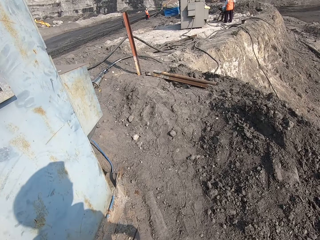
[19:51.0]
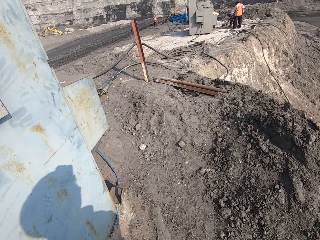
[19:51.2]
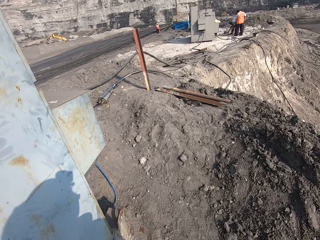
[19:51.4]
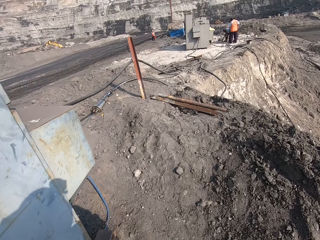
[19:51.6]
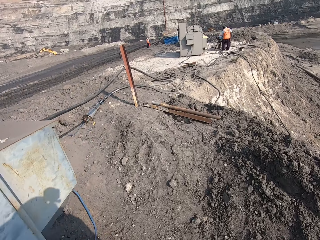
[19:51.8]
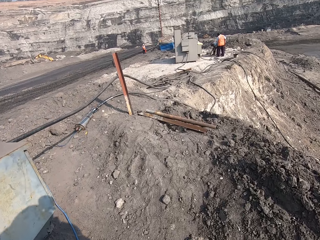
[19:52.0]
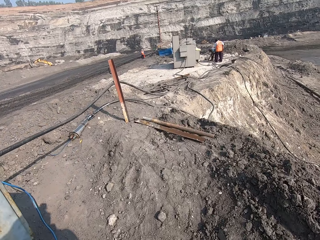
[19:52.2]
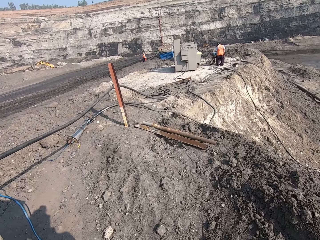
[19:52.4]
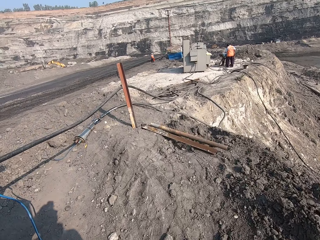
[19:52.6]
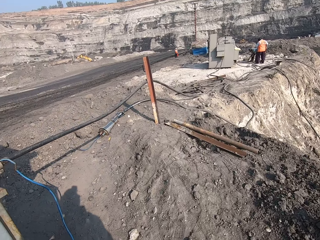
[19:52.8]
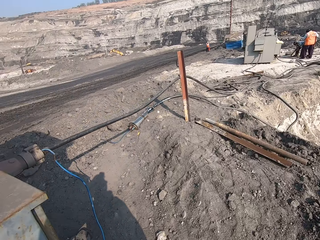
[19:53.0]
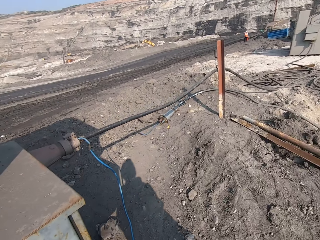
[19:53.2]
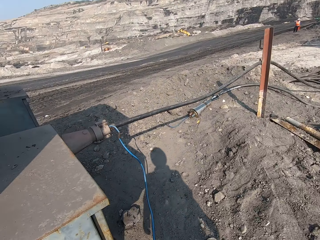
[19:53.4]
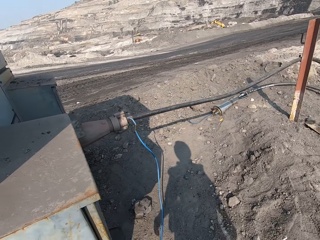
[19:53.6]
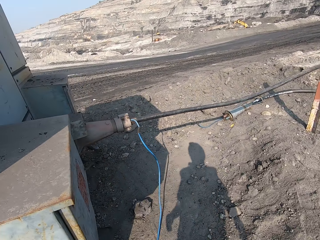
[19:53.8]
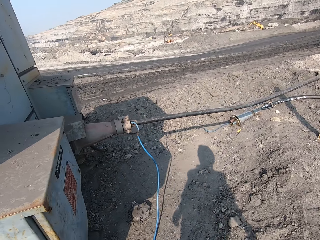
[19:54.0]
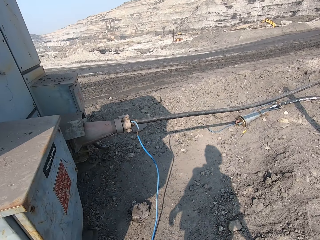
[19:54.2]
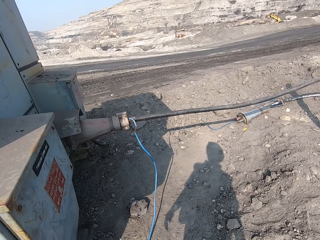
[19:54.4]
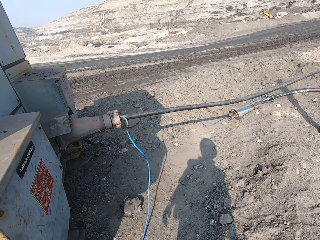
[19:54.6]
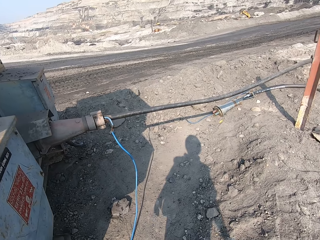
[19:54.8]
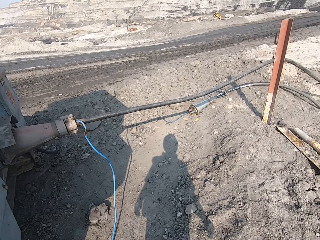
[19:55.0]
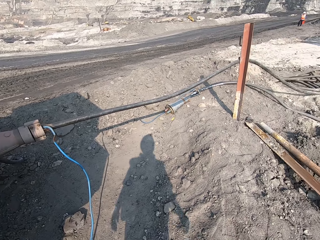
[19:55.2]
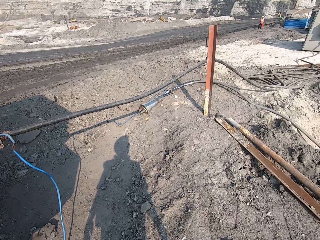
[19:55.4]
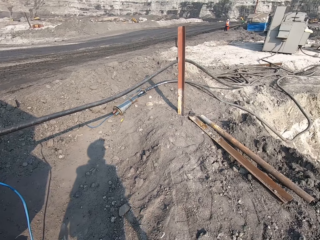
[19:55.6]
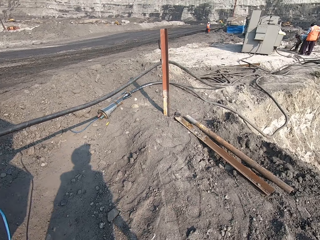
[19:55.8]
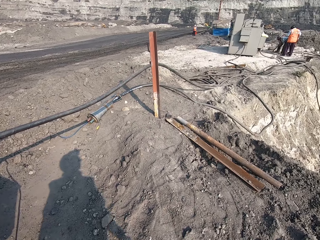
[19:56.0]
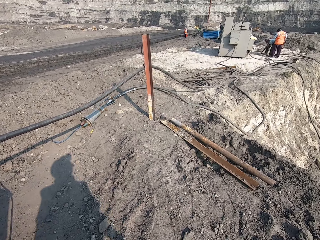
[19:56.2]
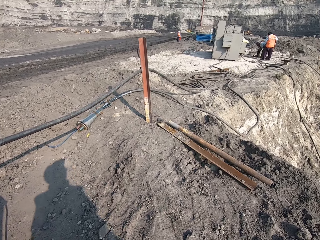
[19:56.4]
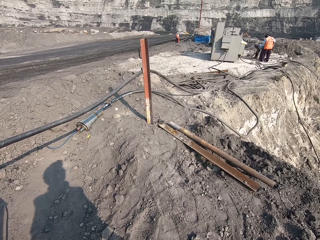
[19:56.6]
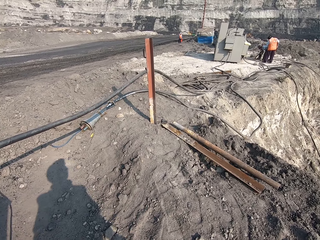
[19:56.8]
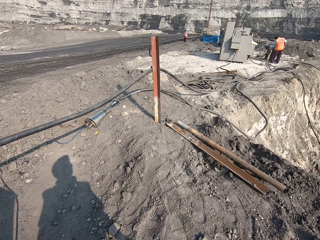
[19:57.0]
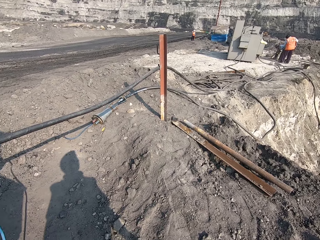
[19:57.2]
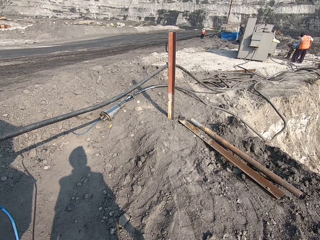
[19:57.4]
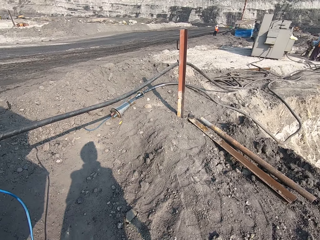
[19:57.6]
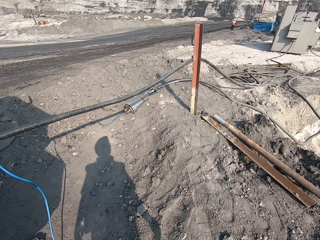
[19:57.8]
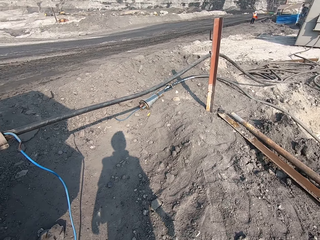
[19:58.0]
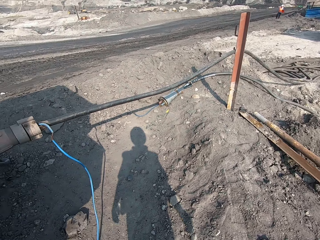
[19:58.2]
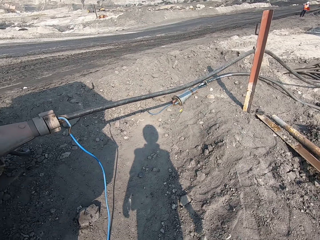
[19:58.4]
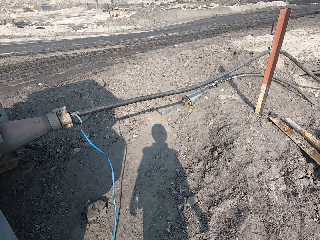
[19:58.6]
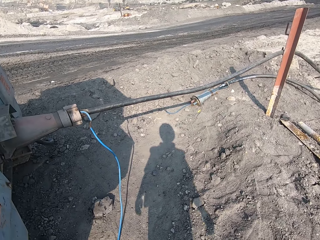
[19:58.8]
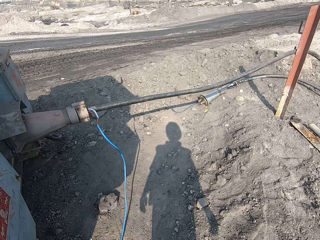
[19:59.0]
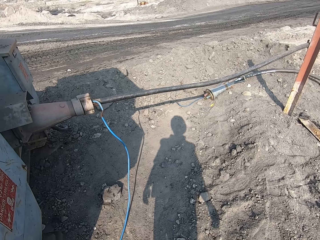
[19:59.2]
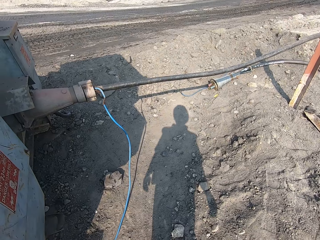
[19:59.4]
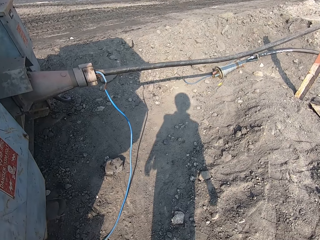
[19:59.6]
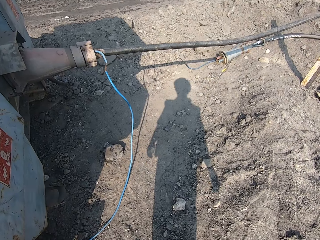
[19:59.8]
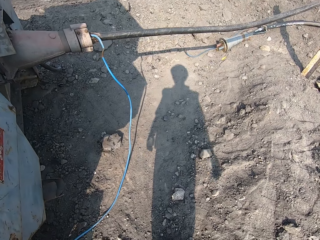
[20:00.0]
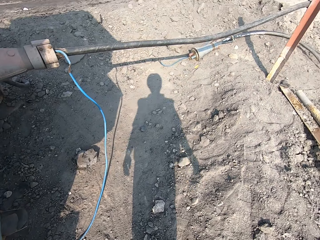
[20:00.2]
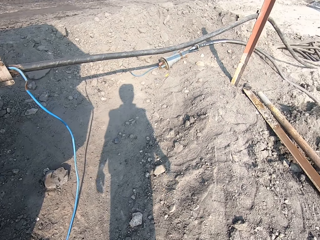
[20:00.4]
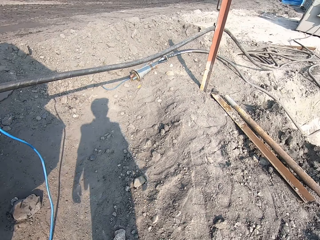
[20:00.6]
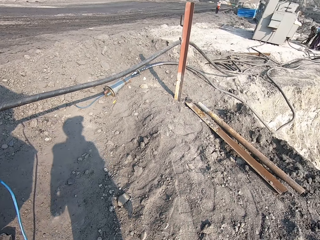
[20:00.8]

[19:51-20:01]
The camera wearer looks around.

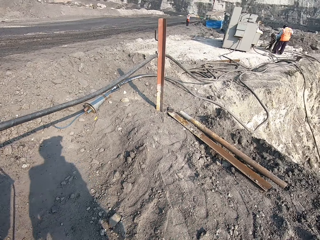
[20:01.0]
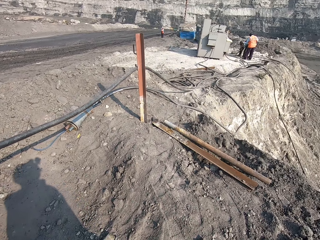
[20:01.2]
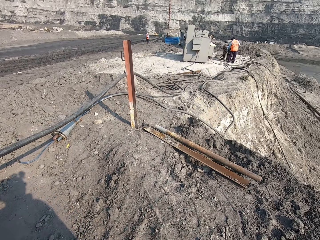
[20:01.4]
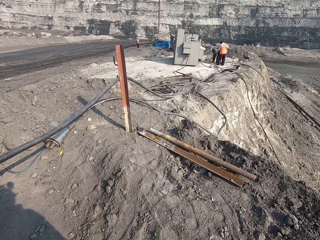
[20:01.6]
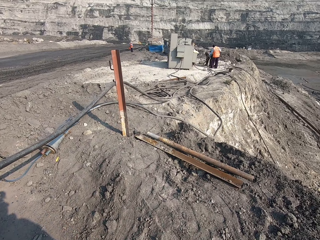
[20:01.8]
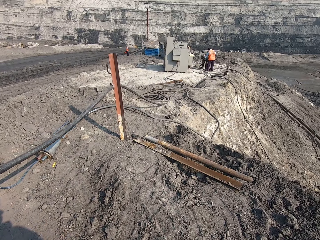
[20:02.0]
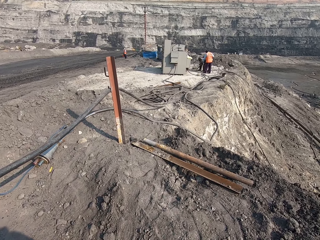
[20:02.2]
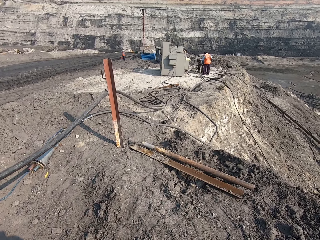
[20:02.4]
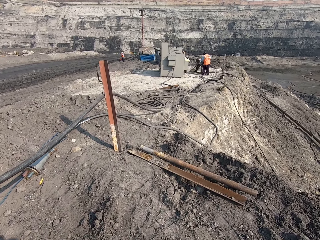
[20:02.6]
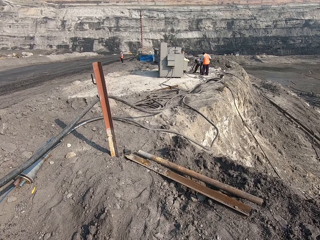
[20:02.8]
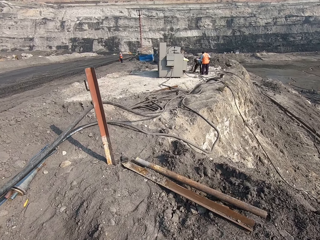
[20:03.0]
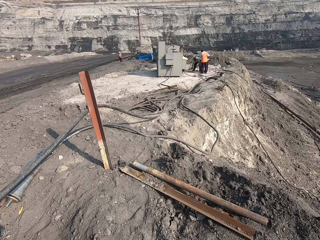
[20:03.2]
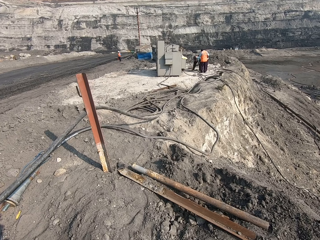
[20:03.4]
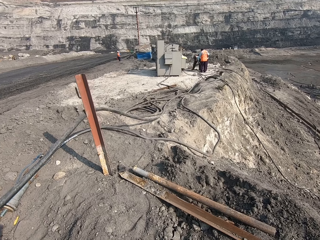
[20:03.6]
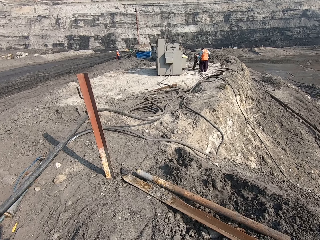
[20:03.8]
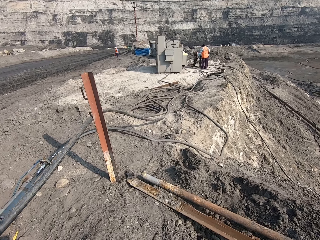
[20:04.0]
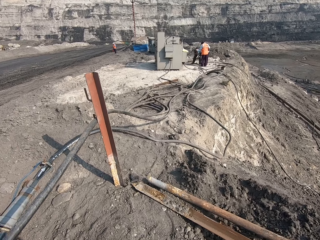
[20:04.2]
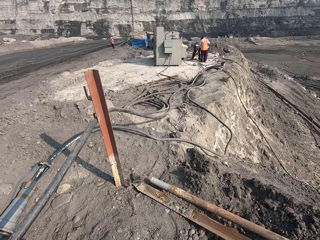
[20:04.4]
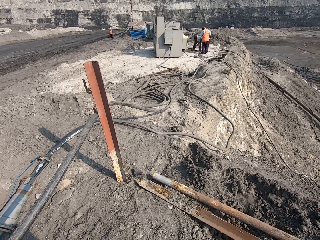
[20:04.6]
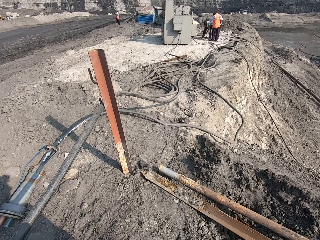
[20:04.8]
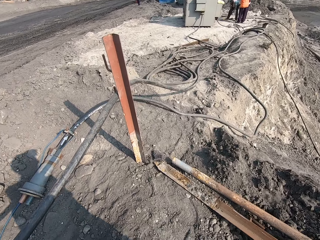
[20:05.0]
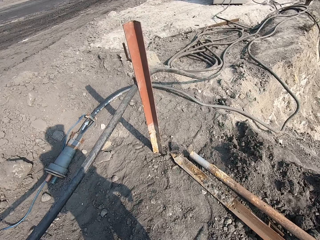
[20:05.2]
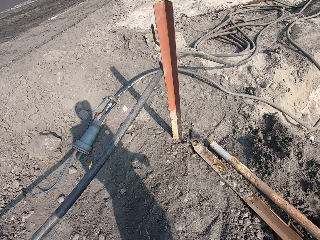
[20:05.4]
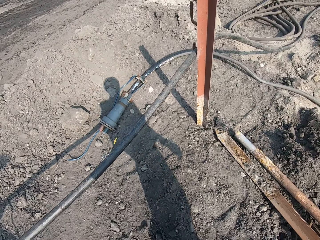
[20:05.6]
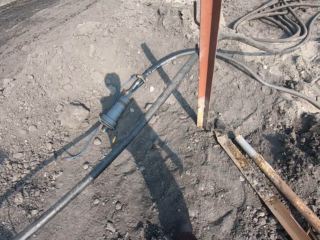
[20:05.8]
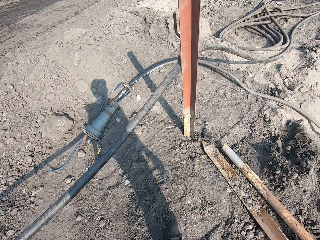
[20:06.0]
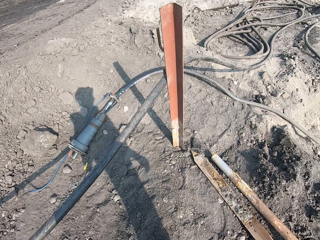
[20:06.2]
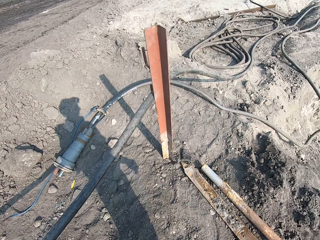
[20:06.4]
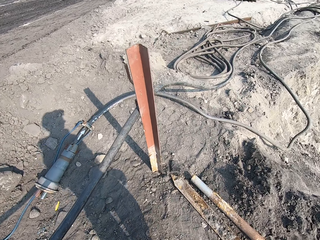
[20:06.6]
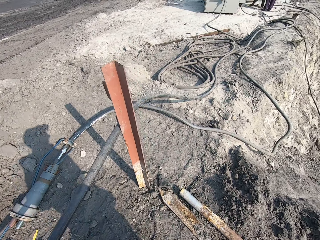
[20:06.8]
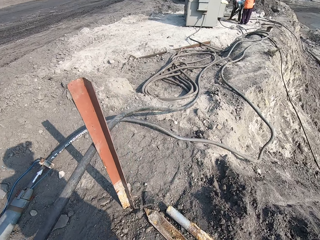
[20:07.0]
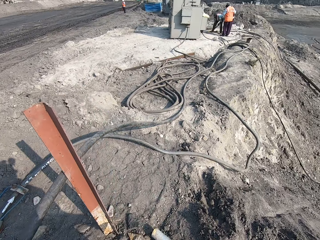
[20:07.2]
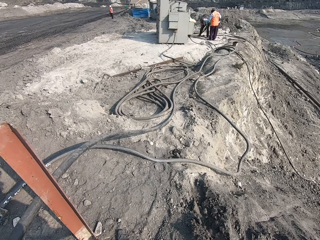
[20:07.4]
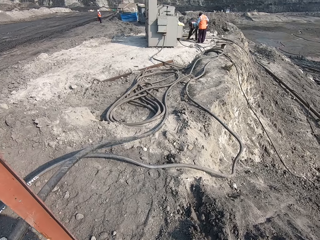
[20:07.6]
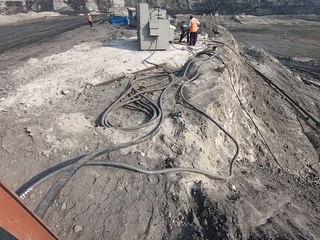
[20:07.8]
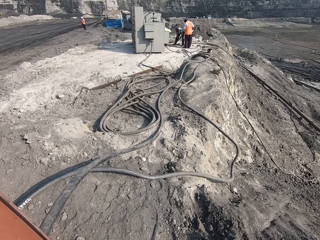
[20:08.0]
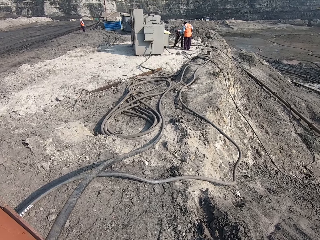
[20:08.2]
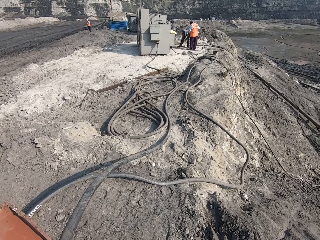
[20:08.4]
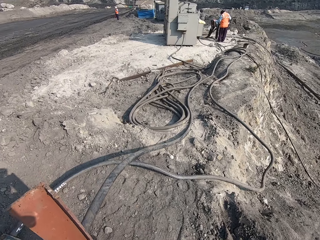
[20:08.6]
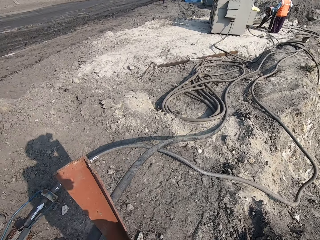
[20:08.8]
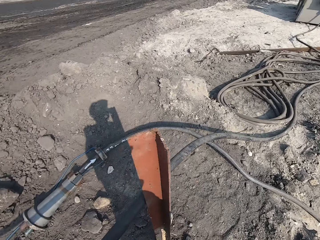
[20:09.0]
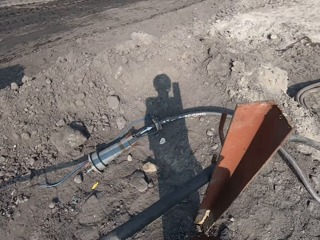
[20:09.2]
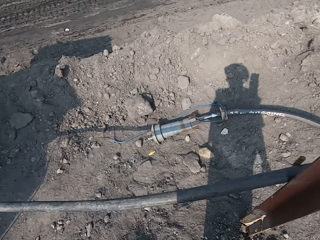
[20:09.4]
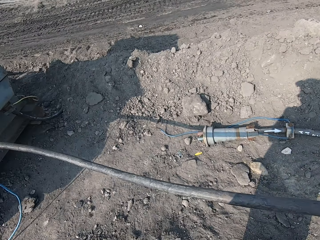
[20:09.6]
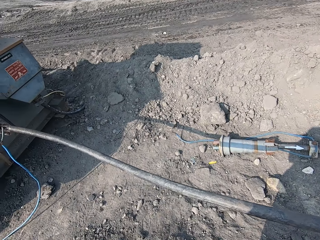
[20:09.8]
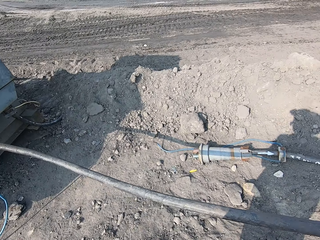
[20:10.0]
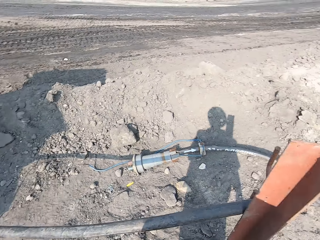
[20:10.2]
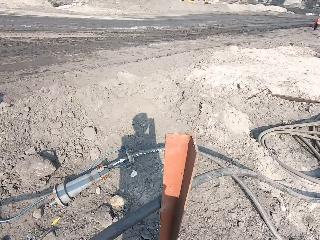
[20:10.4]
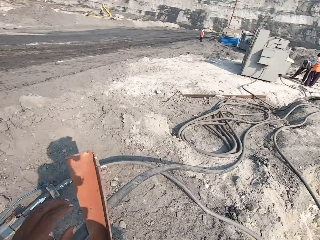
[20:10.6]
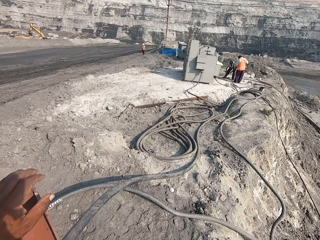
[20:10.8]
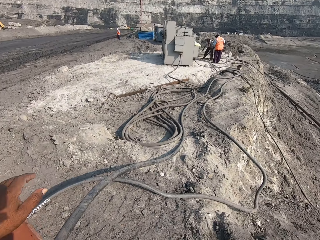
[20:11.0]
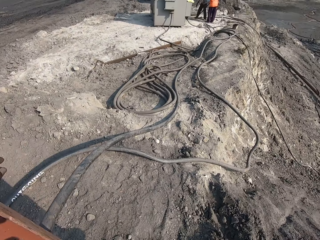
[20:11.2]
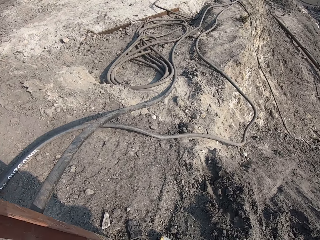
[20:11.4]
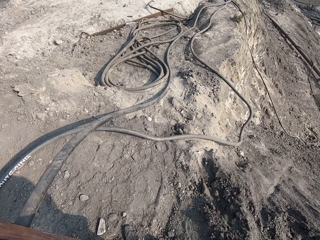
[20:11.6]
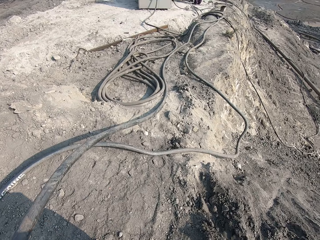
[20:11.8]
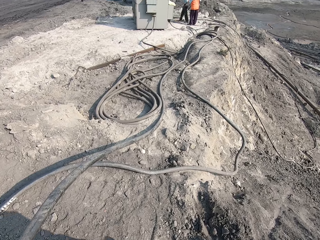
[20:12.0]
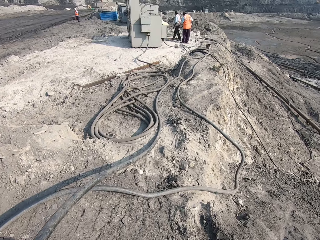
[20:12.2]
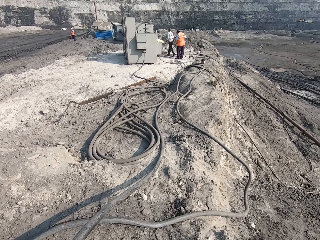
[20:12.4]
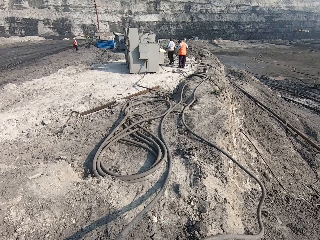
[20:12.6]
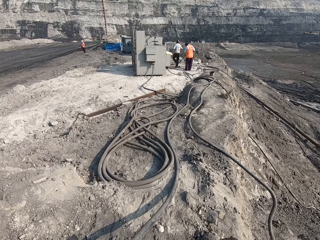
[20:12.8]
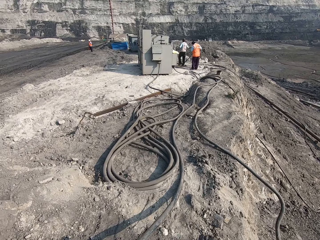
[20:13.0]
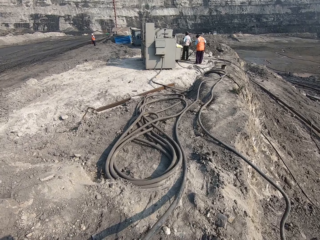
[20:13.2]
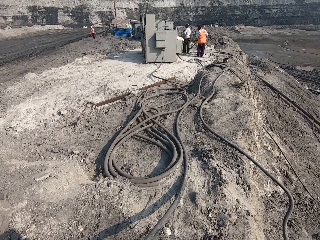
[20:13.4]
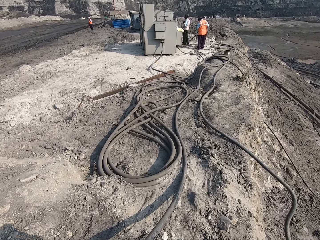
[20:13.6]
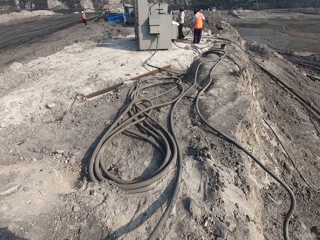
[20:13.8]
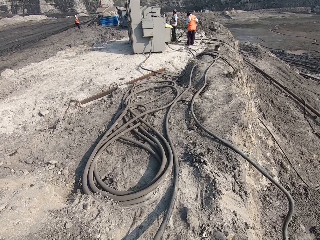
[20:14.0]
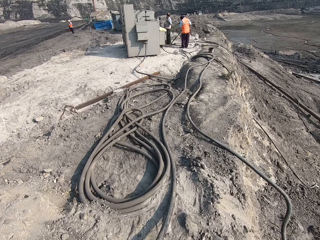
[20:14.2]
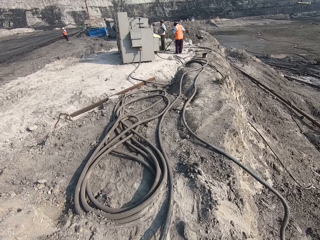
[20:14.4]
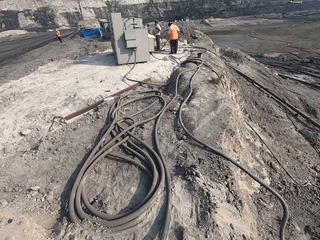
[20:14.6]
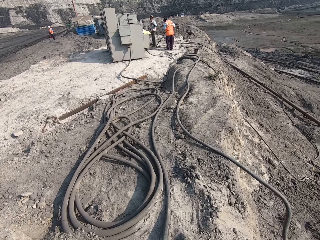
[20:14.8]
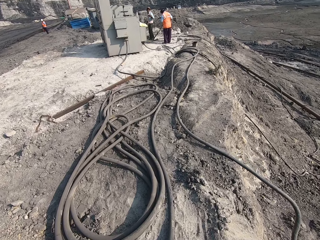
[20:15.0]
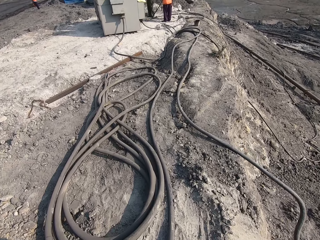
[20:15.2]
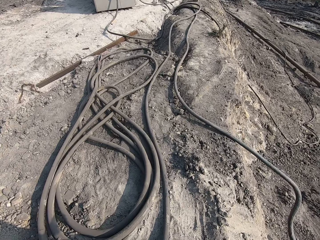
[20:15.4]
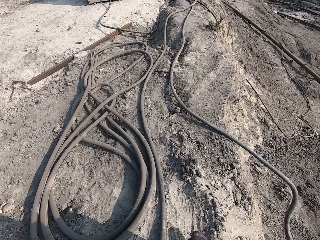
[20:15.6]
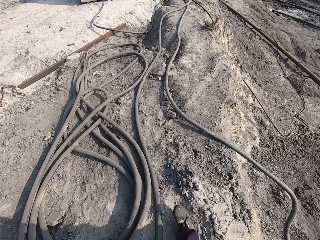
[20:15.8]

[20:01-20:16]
The camera wearer walks on the ground. They look at a wire. They hold a metal bar. They walk forward on the ground.
